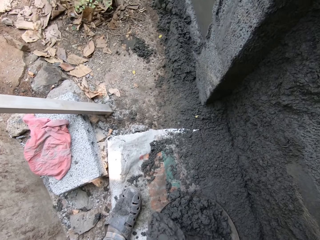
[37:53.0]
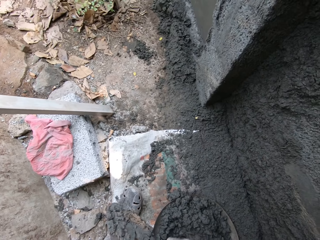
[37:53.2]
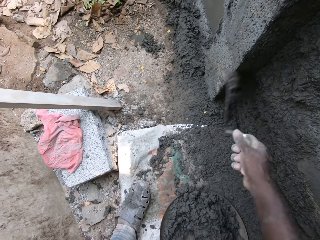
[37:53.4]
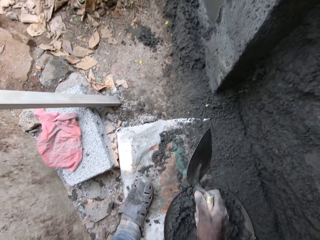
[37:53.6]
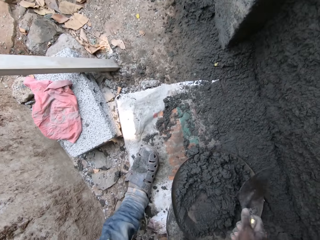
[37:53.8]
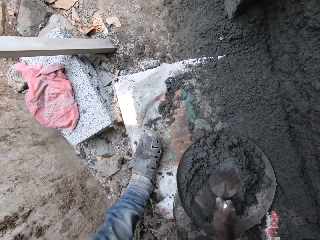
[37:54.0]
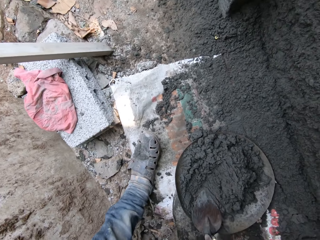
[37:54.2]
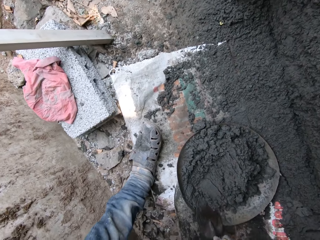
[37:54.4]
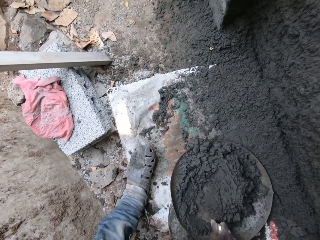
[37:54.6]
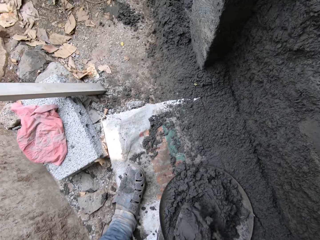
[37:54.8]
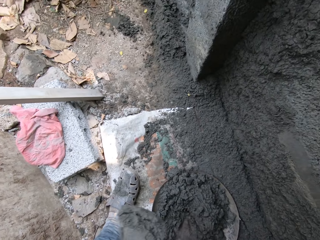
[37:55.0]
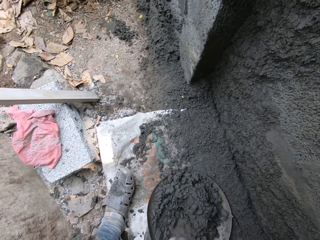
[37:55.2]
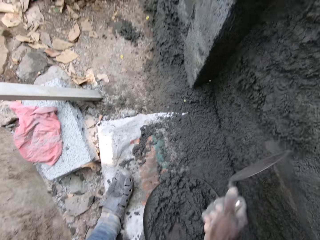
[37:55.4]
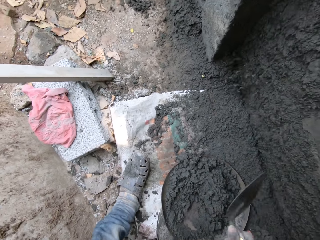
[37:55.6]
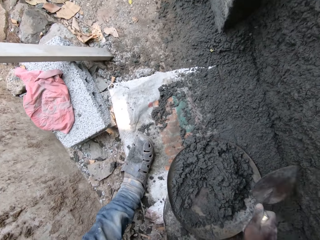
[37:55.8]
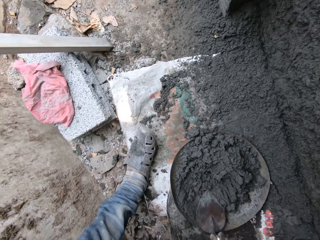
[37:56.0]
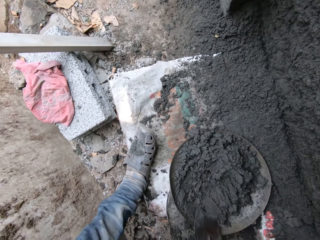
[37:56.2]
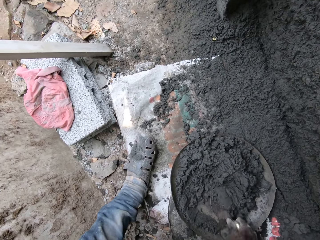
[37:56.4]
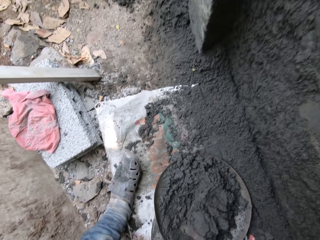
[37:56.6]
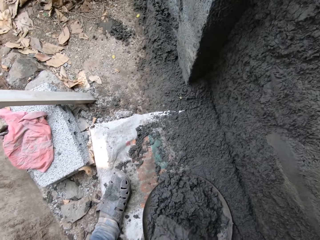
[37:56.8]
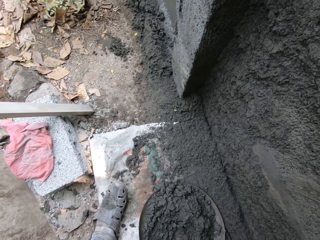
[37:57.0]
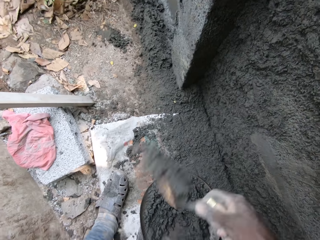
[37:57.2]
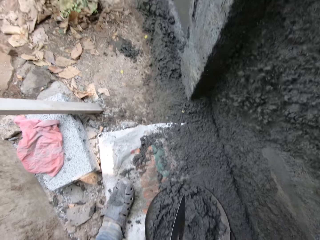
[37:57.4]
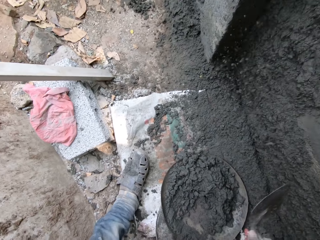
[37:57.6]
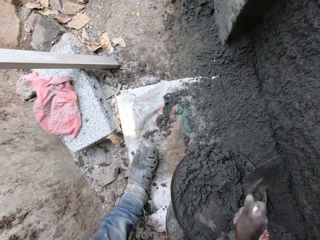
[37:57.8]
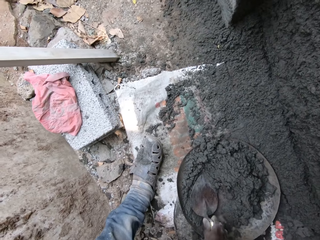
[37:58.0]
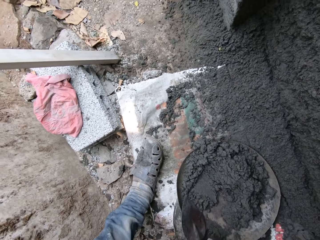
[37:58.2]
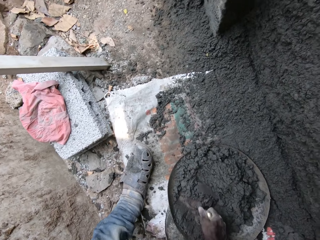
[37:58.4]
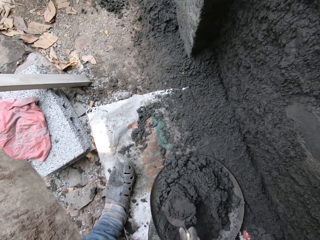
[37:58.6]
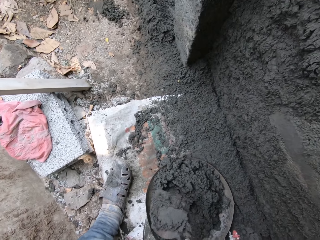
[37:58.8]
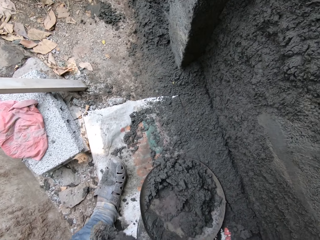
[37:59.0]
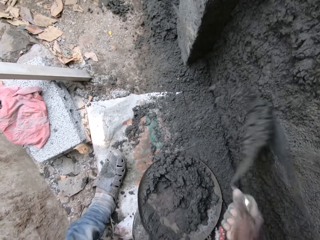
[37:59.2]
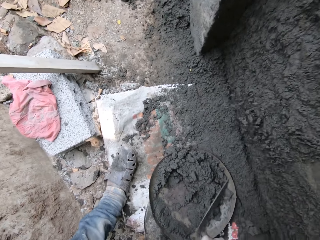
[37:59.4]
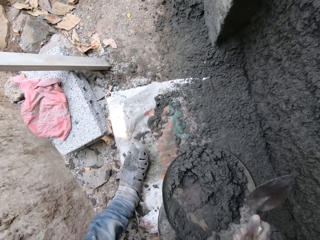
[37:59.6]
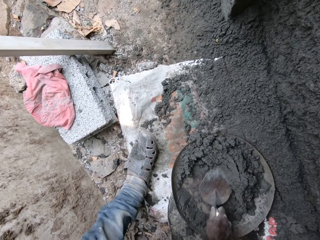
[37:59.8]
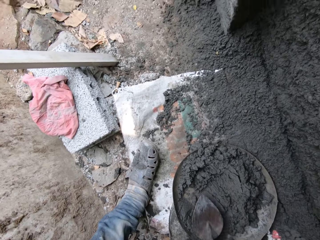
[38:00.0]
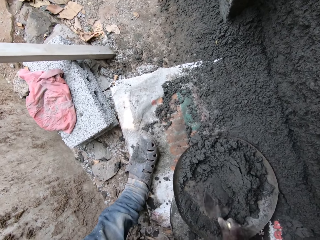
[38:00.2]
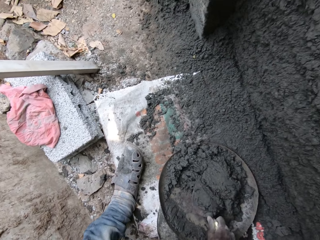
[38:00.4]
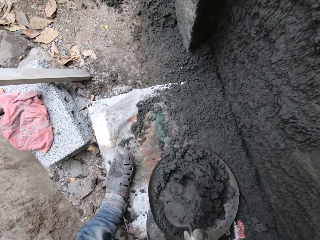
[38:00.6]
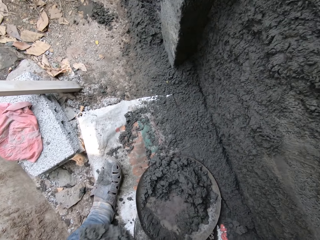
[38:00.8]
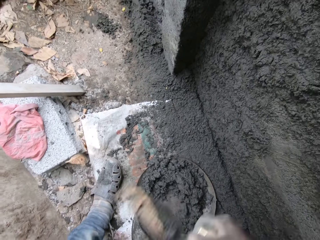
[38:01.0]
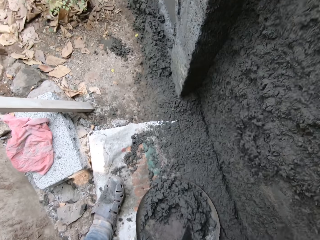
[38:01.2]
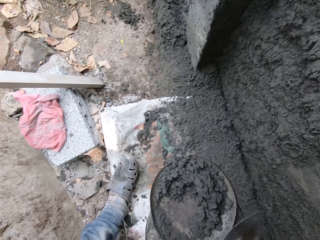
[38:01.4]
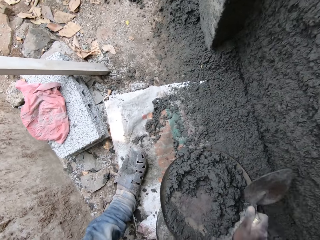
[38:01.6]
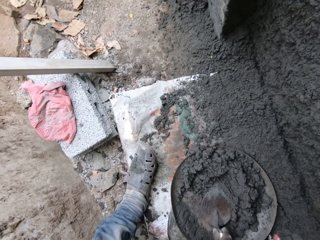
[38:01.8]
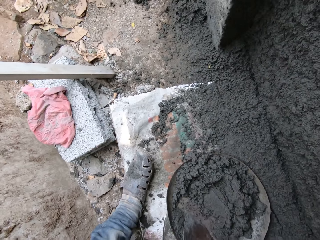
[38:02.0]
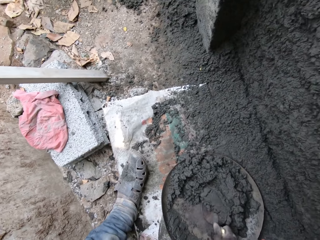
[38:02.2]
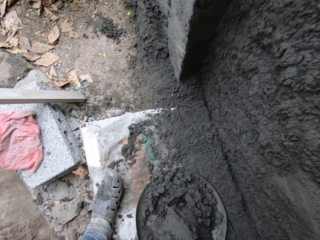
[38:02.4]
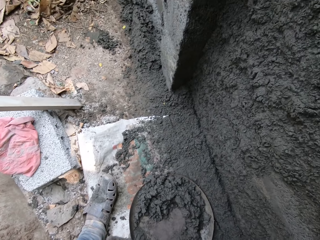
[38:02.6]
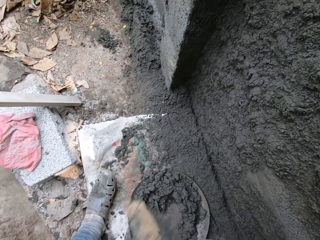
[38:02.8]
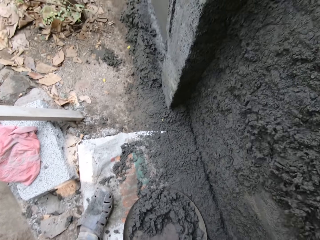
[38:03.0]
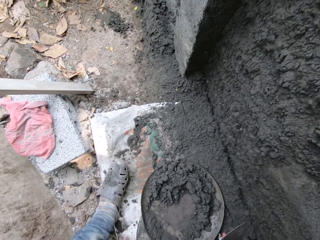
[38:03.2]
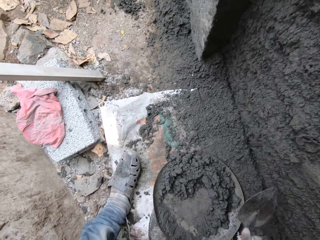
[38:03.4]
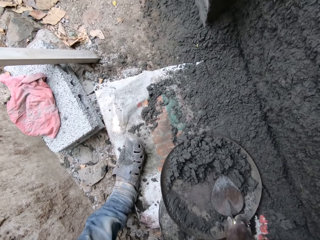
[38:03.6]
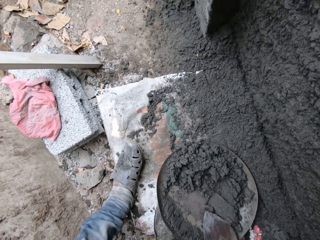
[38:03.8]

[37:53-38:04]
The camera wearer throws the mortar on the hand trowel by the wall. He scoops some mortar inside the head pan with the hand trowel in his right hand. He throws the mortar on the hand trowel by the wall. He scoops some mortar inside the head pan with the hand trowel in his right hand. He throws the mortar on the hand trowel by the wall. He scoops some mortar inside the head pan with the hand trowel in his right hand. He throws the mortar on the hand trowel by the wall. He scoops some mortar inside the head pan with the hand trowel in his right hand. He throws the mortar on the hand trowel by the wall. He scoops some mortar inside the head pan with the hand trowel in his right hand. He throws the mortar on the hand trowel by the wall.

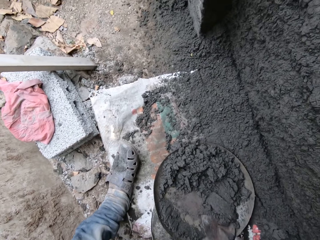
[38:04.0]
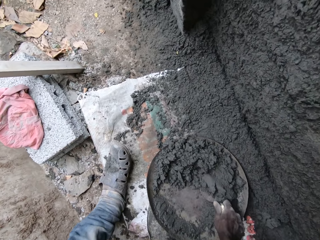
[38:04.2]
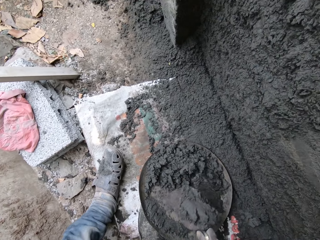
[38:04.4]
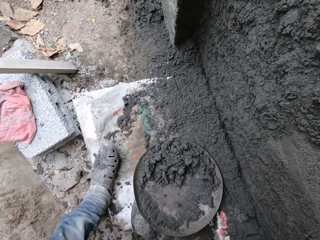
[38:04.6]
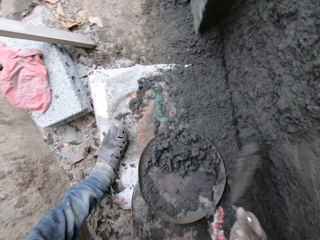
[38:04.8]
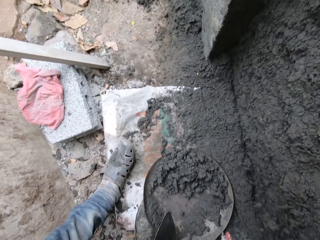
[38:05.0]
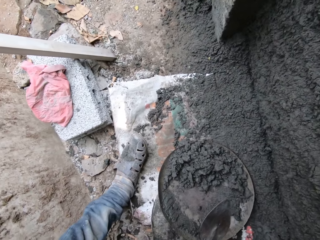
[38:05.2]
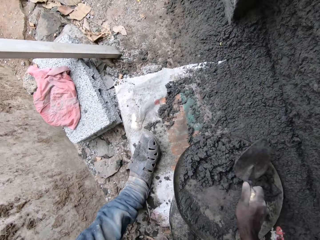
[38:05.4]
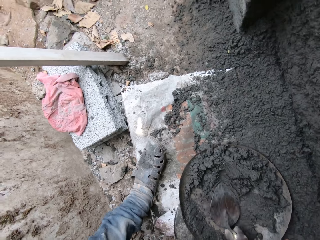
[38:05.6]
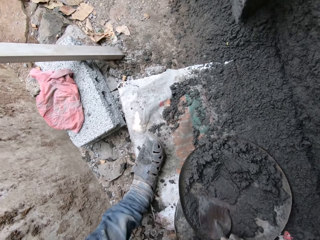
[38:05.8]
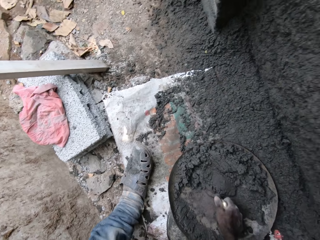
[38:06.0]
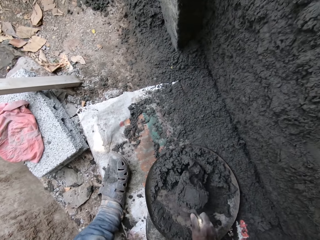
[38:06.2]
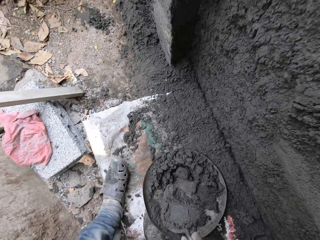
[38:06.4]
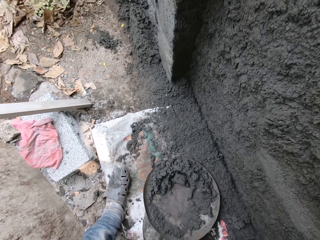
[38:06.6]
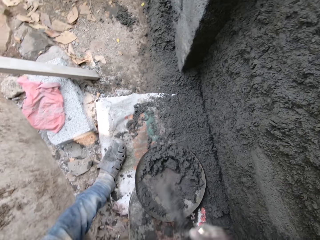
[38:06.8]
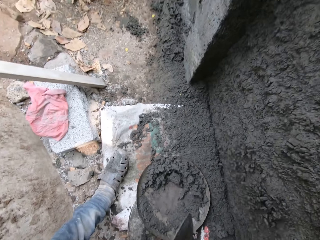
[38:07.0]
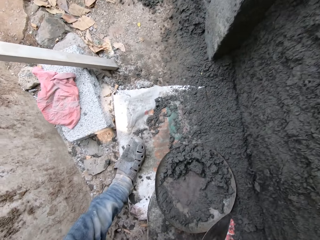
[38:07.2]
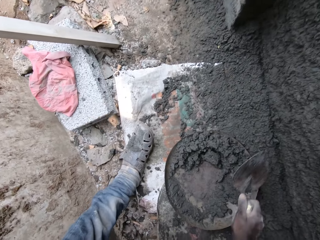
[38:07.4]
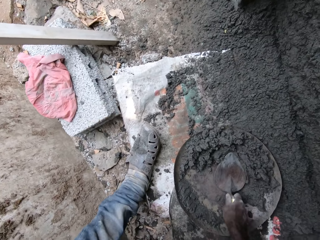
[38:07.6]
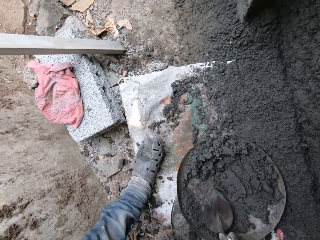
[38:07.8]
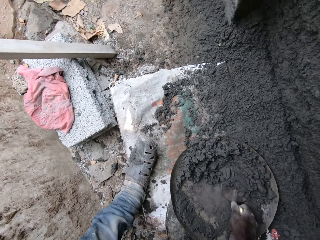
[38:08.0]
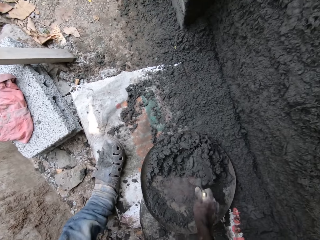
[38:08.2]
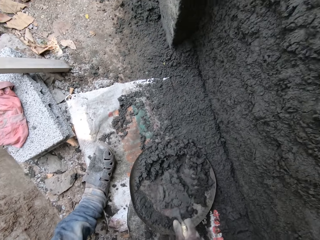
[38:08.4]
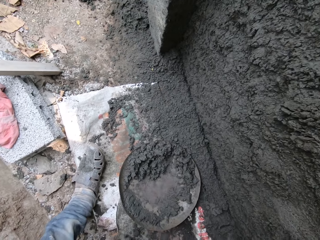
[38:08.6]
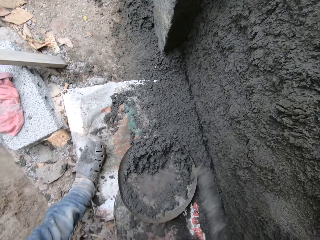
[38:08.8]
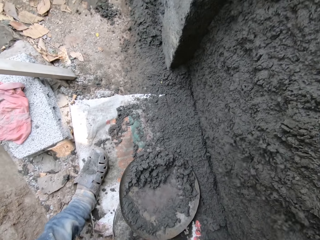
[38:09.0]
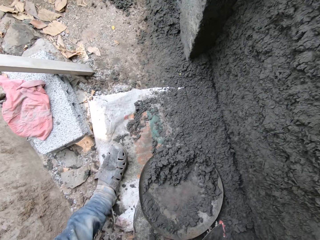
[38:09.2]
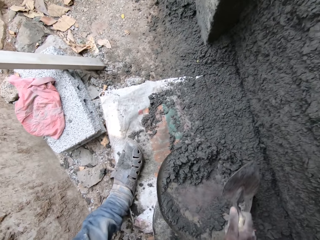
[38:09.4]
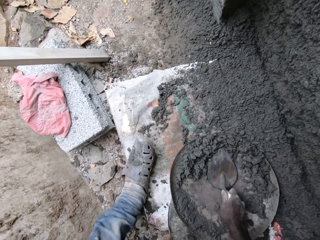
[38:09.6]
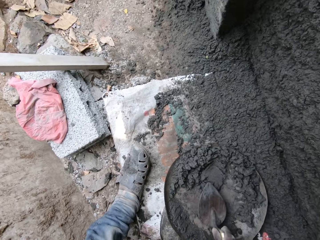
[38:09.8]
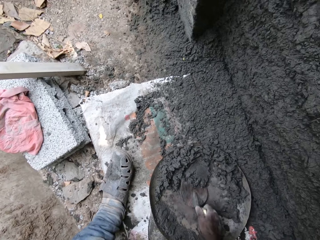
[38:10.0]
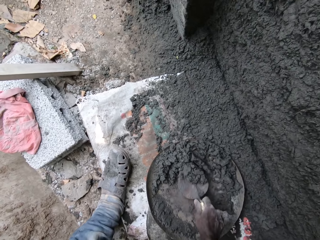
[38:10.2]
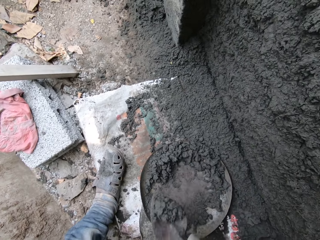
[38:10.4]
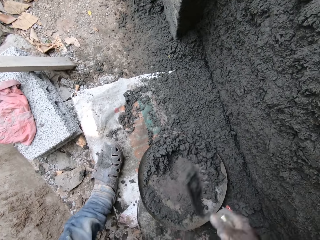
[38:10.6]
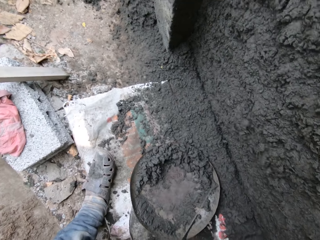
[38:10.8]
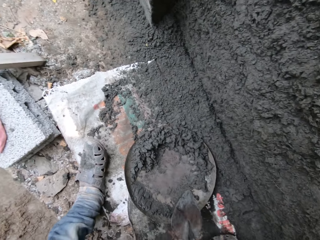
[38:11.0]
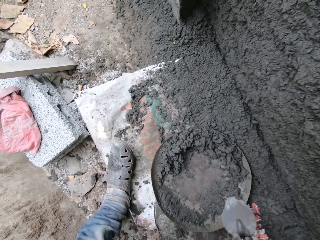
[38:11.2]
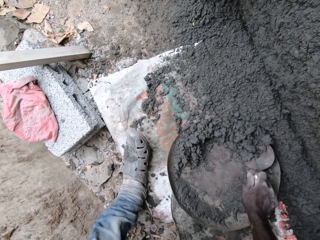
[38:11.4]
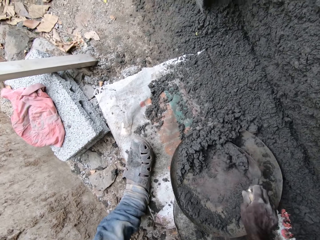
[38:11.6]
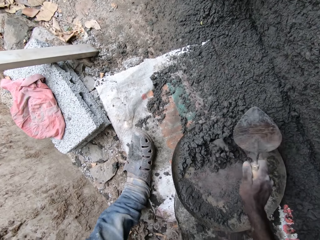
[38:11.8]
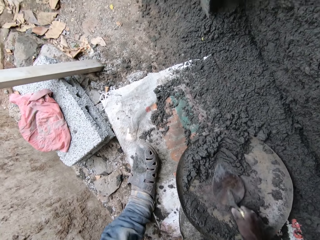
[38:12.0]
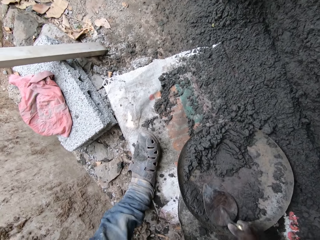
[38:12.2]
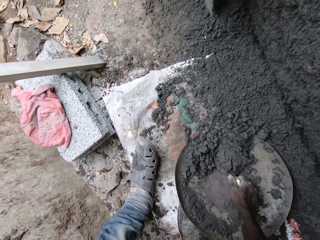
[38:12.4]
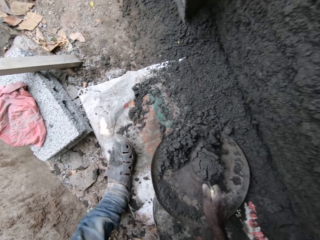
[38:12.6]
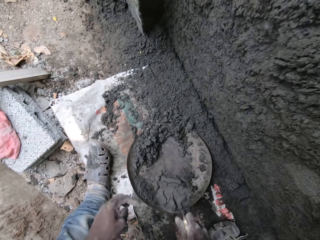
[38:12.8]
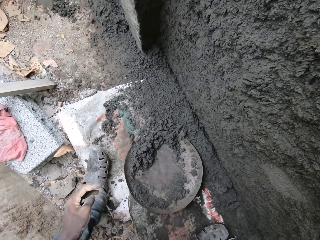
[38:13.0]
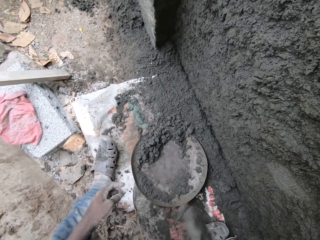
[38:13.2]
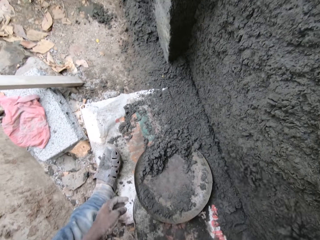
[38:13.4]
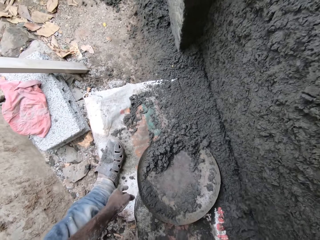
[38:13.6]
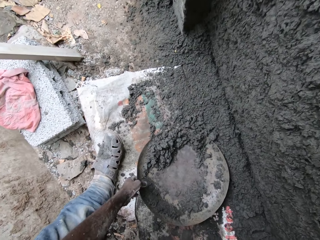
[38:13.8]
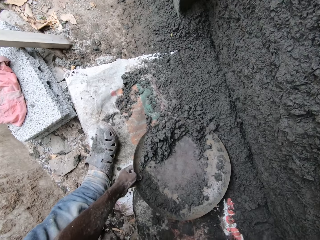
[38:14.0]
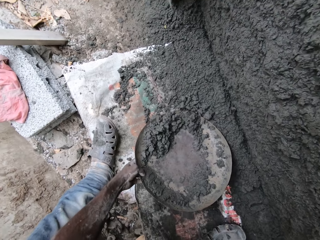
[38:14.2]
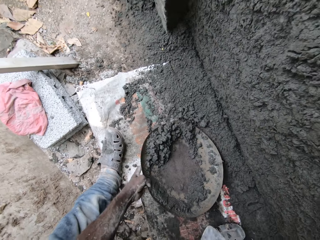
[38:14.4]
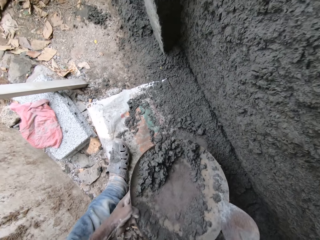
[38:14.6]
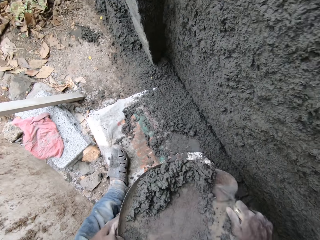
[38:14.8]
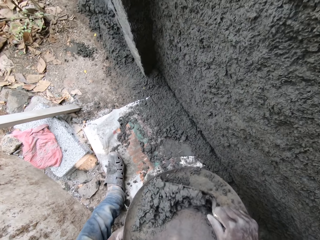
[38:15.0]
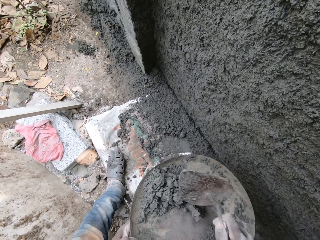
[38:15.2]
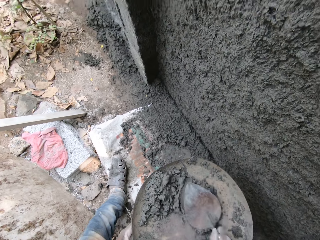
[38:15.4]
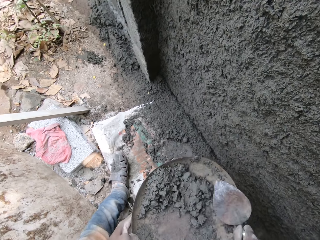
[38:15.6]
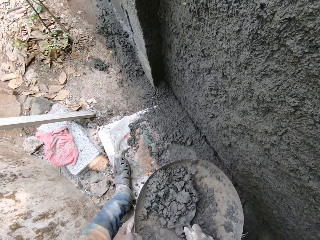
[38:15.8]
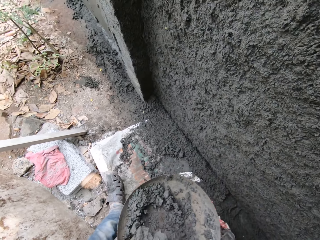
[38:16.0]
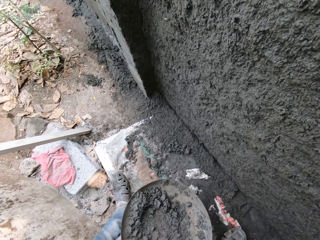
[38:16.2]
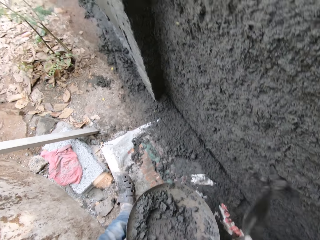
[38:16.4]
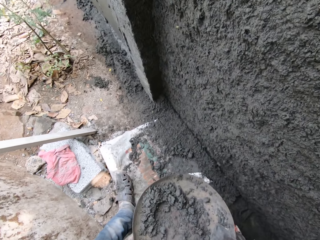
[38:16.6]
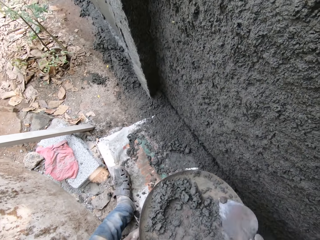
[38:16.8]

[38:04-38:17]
The camera wearer scoops some mortar inside the head pan with a hand trowel in his right hand. He throws the mortar on the hand trowel by the wall. He scoops some mortar inside the head pan with the hand trowel in his right hand. He throws the mortar on the hand trowel by the wall. He scoops some mortar inside the head pan with the hand trowel in his right hand. He throws the mortar on the hand trowel by the wall. He scoops some mortar inside the head pan with the hand trowel in his right hand. He throws the mortar on the hand trowel by the wall. He scoops some mortar inside the head pan with the hand trowel in his right hand. He throws the mortar on the hand trowel by the wall. He carries the head pan from the ground with his left hand. He scoops some mortar inside the head pan with the hand trowel in his right hand. He throws the mortar on the hand trowel by the wall.
